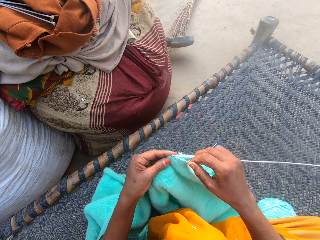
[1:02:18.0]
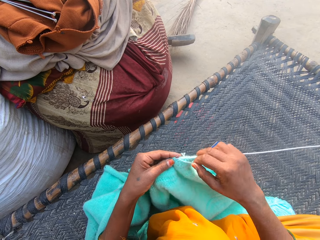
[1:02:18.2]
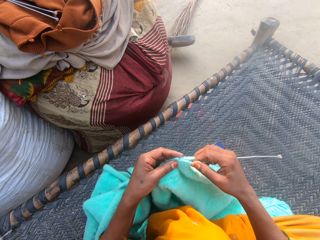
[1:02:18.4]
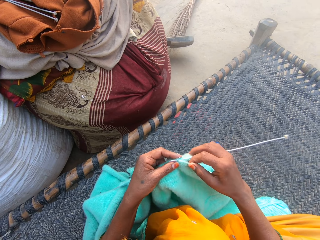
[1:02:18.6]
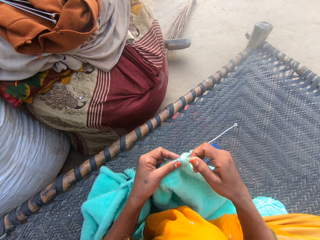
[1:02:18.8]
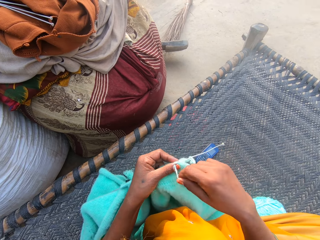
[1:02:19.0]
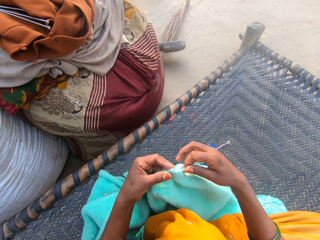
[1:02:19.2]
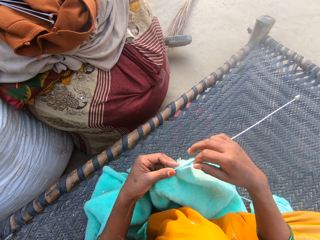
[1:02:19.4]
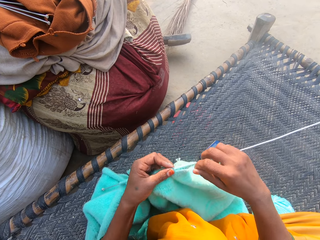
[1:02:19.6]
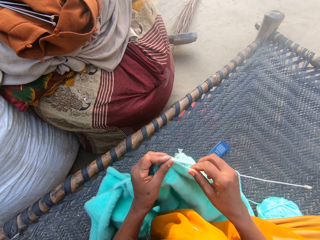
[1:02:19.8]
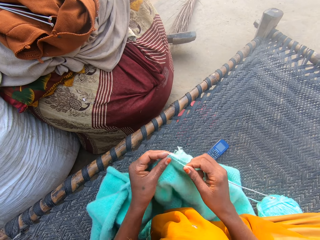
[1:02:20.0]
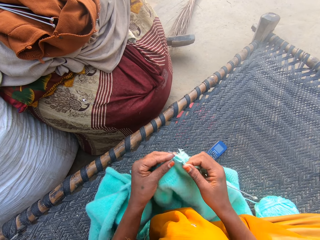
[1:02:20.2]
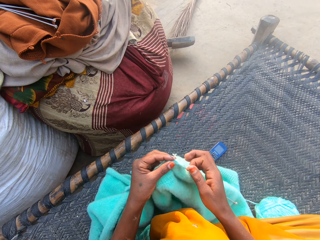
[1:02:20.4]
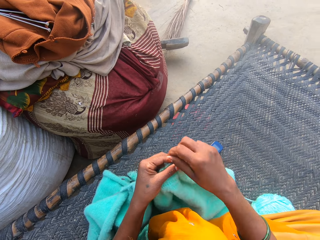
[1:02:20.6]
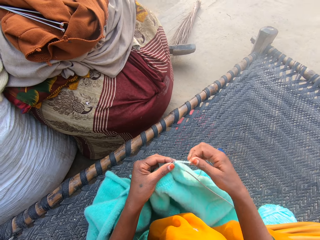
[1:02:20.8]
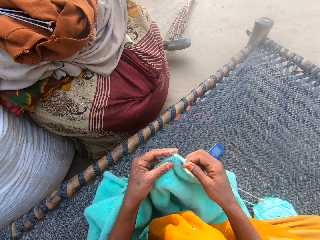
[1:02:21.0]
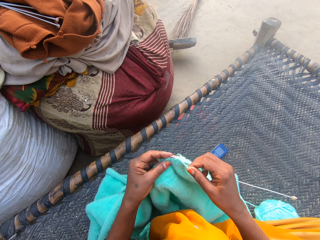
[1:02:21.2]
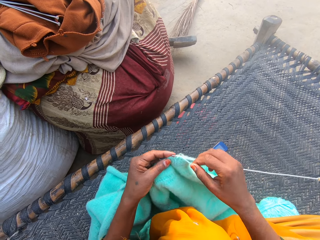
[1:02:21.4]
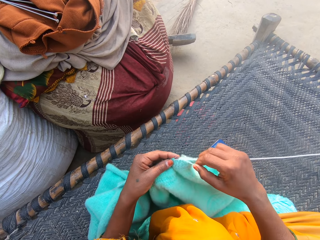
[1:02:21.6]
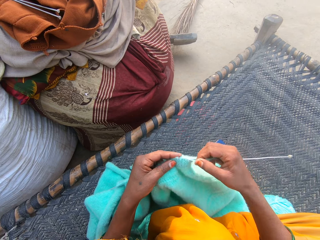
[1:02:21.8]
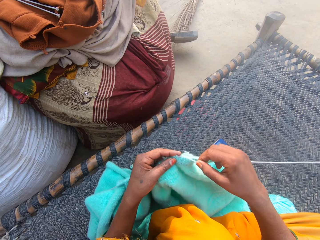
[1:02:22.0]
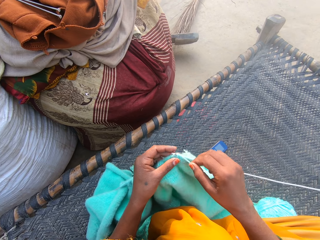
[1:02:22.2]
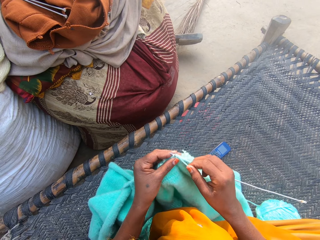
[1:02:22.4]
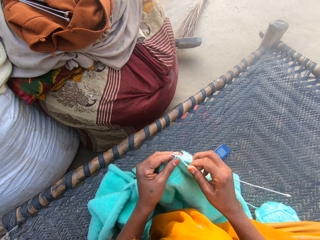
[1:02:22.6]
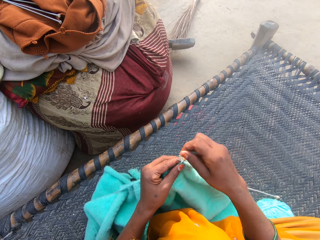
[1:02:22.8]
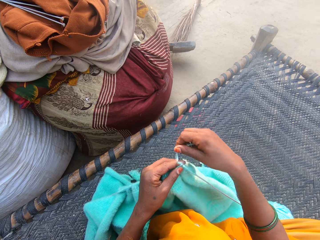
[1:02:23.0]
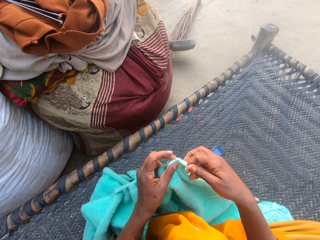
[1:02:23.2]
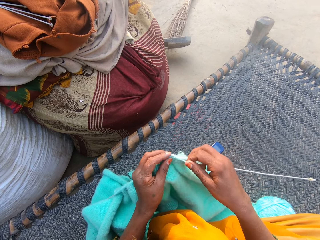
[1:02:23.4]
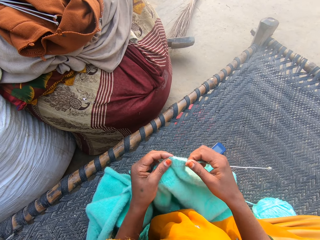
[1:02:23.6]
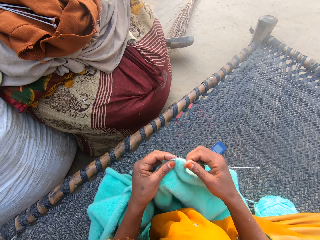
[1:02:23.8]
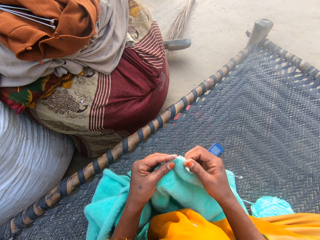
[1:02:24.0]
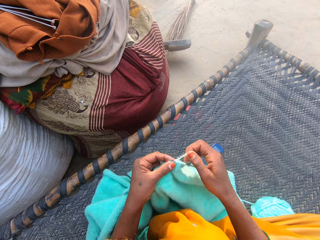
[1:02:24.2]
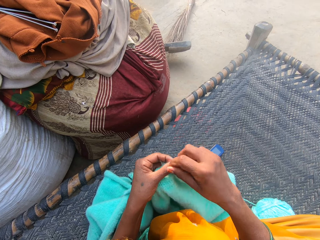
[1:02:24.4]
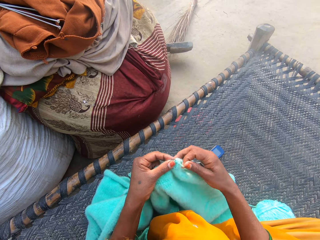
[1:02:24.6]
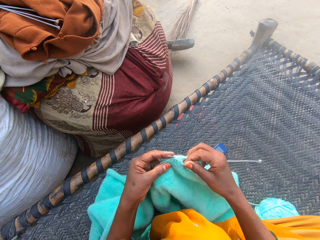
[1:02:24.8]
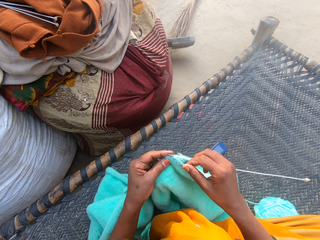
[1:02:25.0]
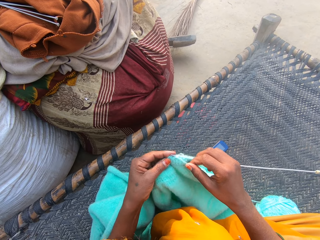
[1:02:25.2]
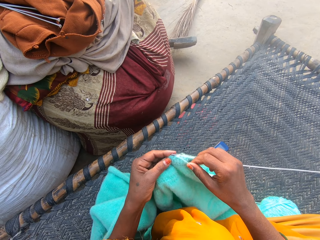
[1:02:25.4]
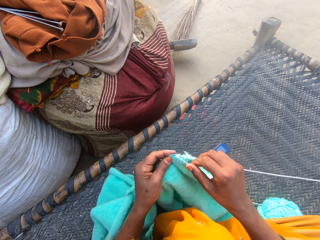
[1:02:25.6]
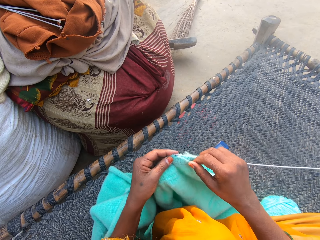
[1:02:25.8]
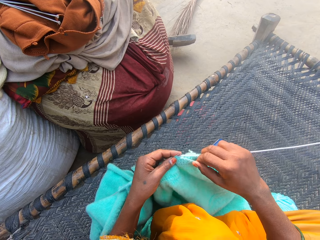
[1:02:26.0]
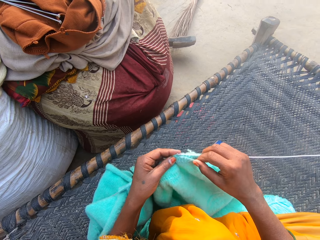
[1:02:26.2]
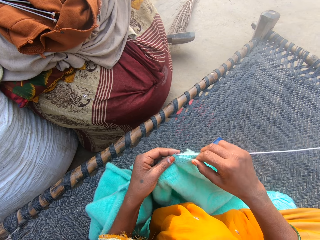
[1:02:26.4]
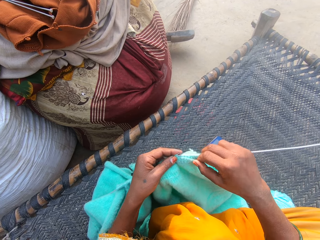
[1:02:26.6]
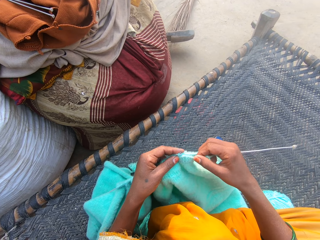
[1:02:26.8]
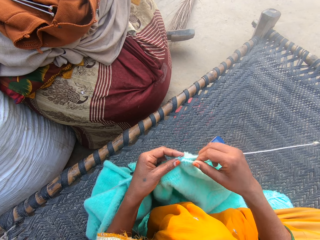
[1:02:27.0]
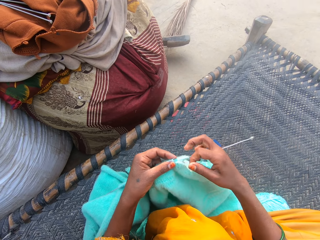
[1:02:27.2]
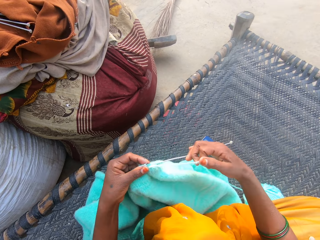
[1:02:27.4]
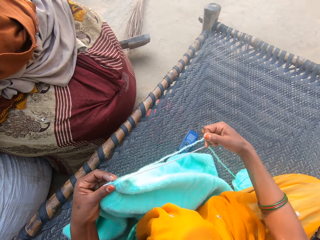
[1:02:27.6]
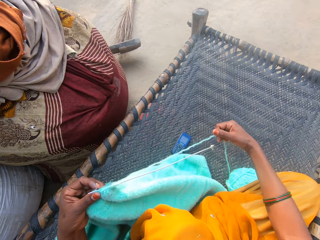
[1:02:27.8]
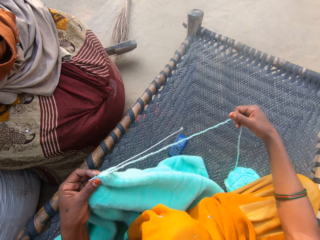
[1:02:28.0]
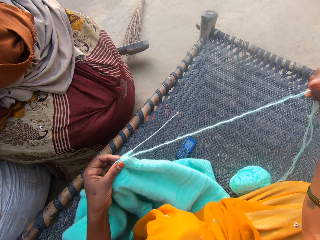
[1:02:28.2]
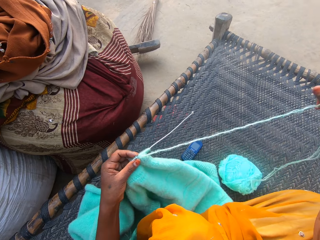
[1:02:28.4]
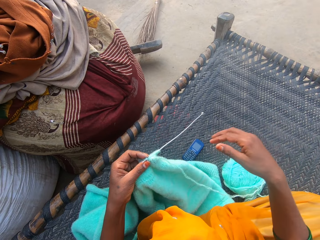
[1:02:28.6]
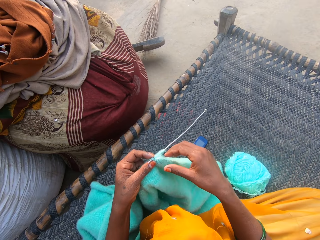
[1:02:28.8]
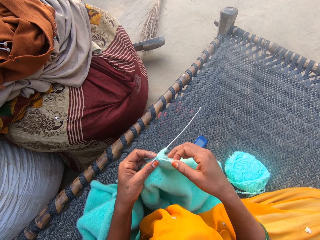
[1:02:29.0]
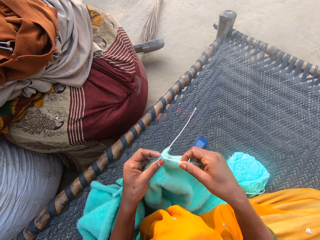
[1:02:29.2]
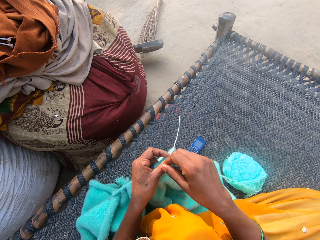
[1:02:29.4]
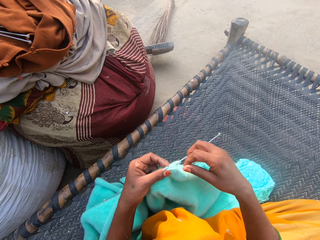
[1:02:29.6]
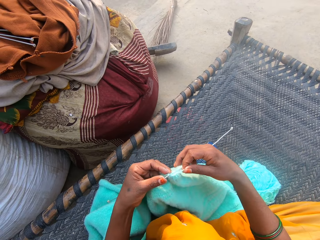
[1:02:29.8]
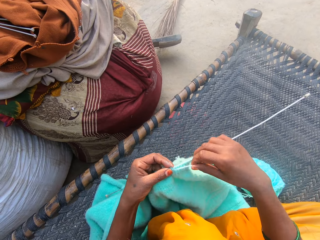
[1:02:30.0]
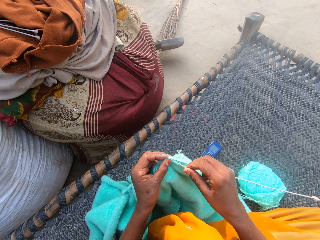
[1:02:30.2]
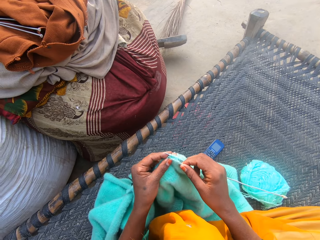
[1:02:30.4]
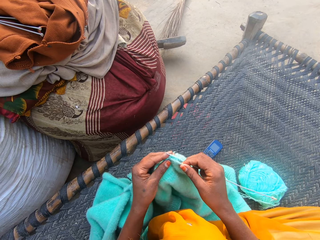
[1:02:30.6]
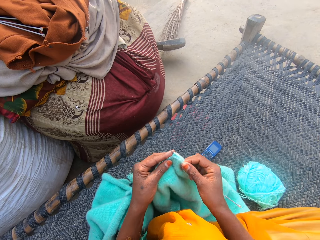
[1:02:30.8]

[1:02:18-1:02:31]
The camera wearer pulls more yarn from the ball of yarn with her hand. She knits the sweater with the pair of needles and the yarn.

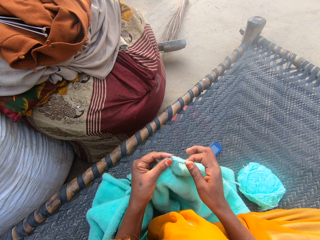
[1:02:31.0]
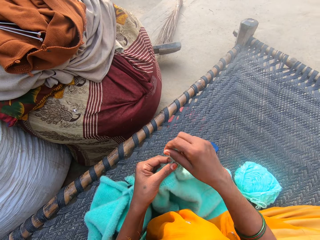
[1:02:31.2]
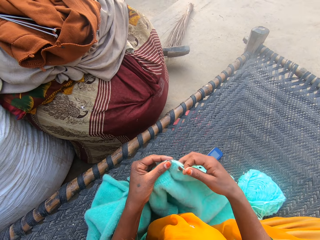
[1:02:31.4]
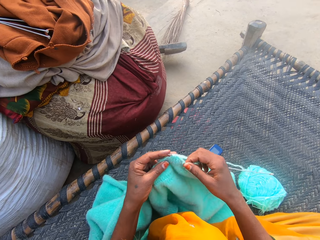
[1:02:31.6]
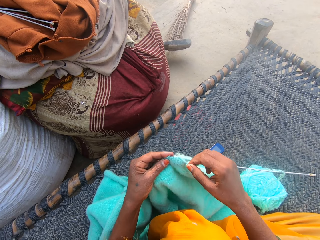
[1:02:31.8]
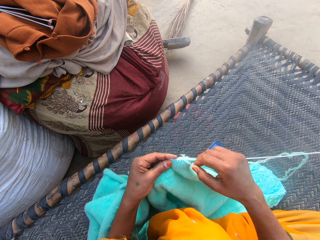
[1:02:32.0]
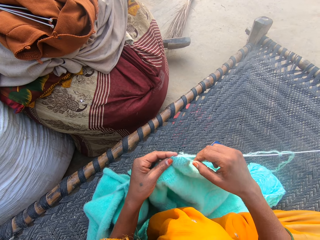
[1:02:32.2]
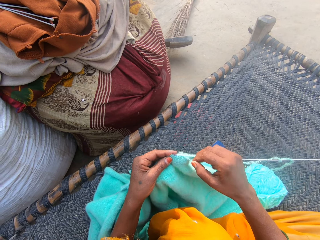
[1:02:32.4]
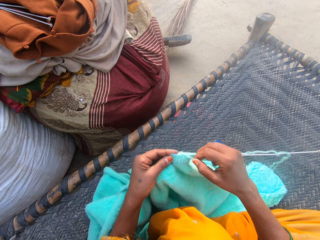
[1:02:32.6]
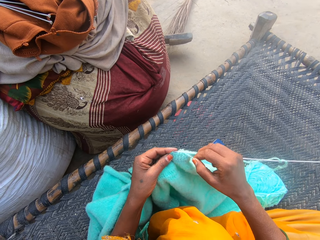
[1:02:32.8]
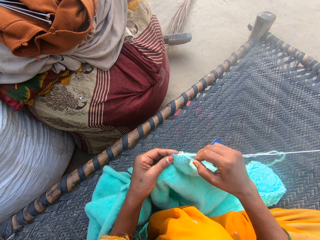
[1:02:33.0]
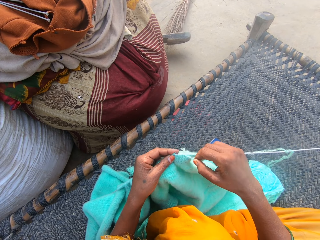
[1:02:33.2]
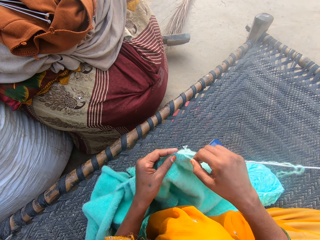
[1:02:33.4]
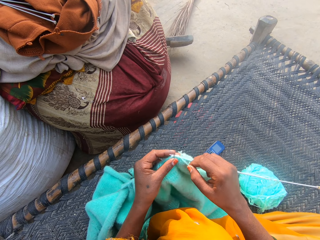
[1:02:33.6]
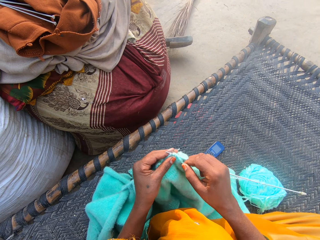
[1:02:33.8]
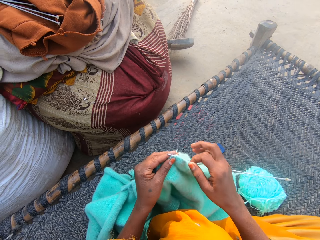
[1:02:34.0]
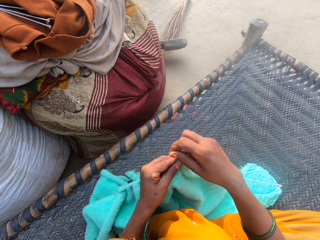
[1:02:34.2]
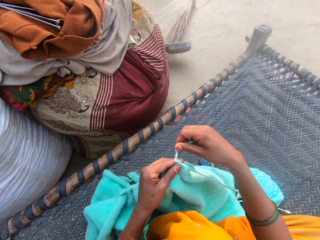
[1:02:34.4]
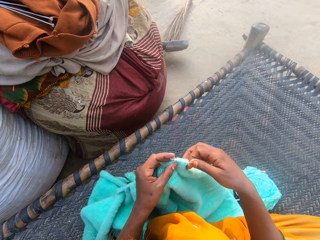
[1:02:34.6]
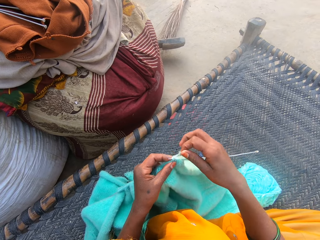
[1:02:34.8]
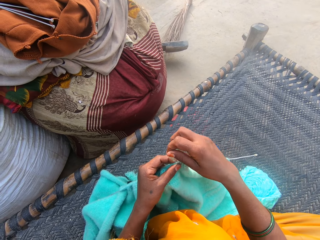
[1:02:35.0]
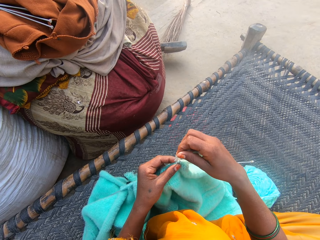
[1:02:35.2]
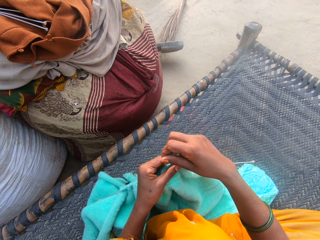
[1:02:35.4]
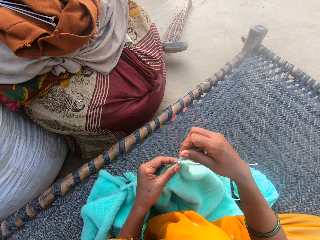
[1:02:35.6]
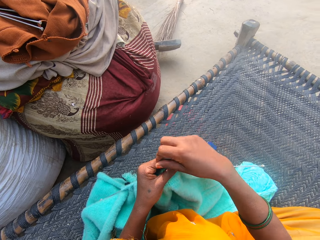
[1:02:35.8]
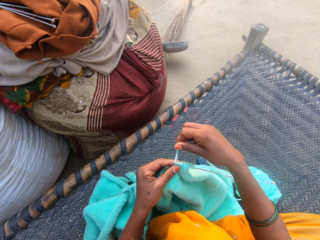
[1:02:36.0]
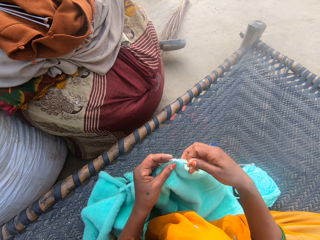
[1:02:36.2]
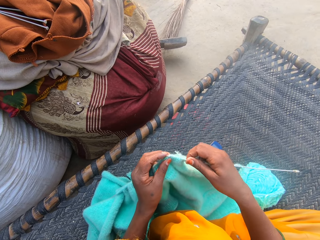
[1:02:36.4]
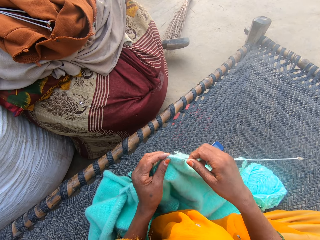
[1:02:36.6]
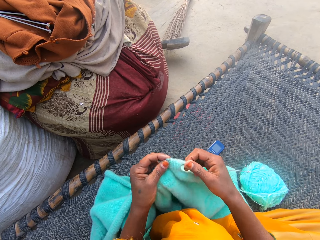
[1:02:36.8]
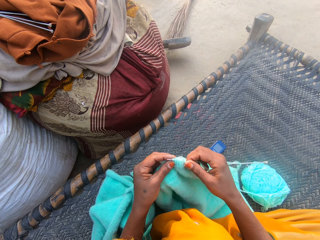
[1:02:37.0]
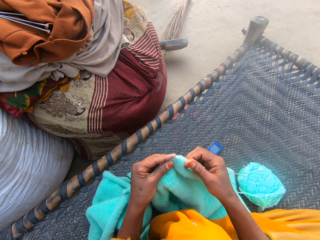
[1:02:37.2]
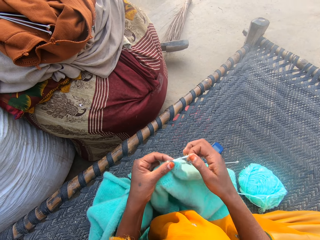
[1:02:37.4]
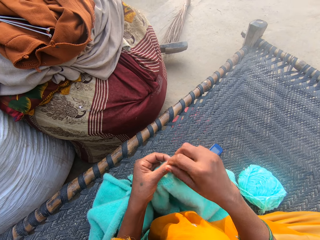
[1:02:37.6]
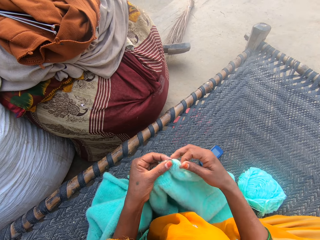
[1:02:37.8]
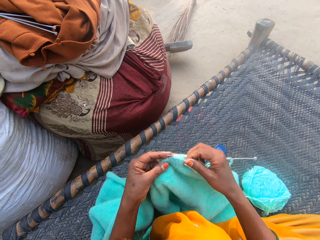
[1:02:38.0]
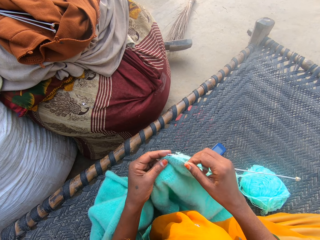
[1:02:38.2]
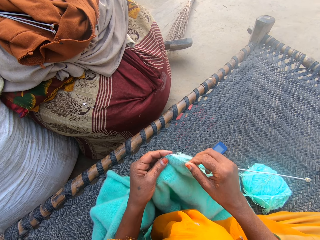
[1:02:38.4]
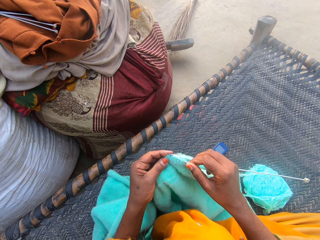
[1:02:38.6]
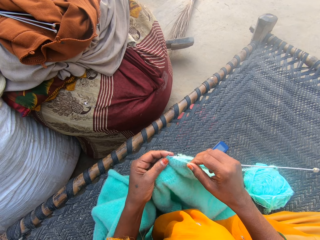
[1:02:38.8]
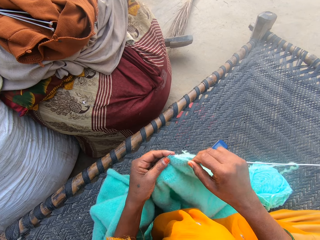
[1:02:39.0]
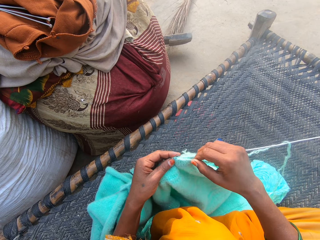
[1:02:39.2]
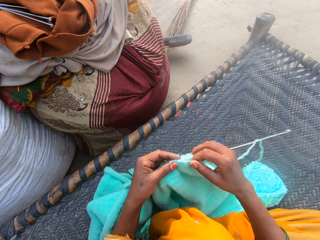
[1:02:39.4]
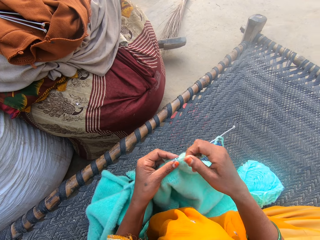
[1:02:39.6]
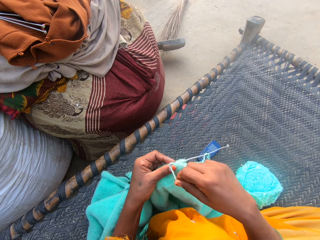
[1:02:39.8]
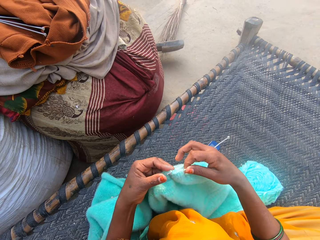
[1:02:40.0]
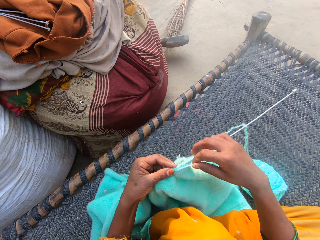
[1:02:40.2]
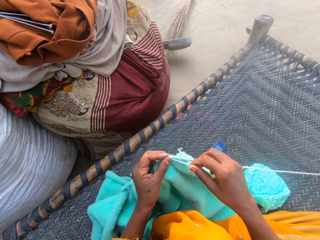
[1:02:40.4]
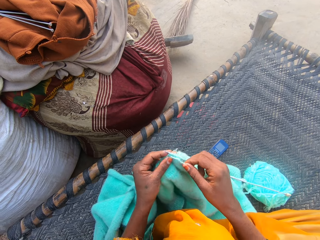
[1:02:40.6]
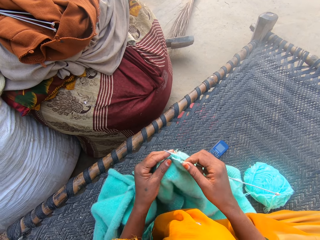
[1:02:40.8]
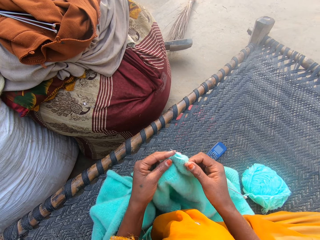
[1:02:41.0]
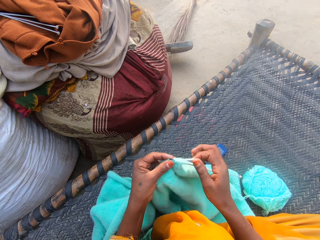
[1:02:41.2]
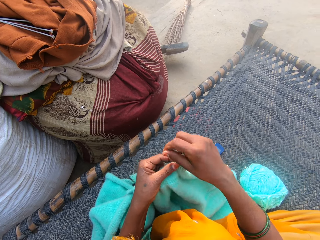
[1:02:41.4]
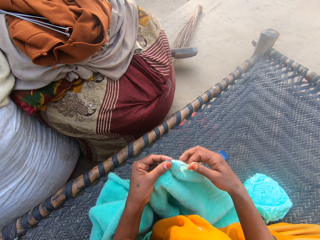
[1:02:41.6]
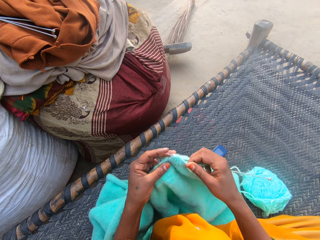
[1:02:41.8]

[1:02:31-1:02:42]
The camera wearer folds a thread on a needle. They knit using the needle. They fold the thread on the needle. They fold the thread on the needle again. They knit using the needle. They fold the thread on the needle. They knit using the needle. They fold the thread on the needle. They knit using the needle.
